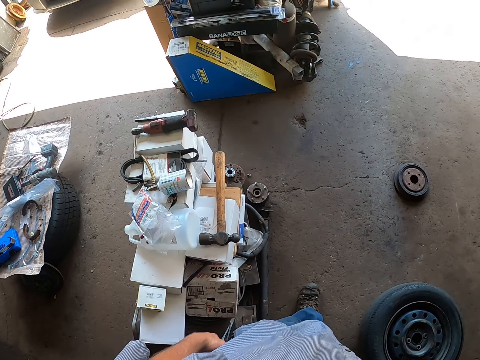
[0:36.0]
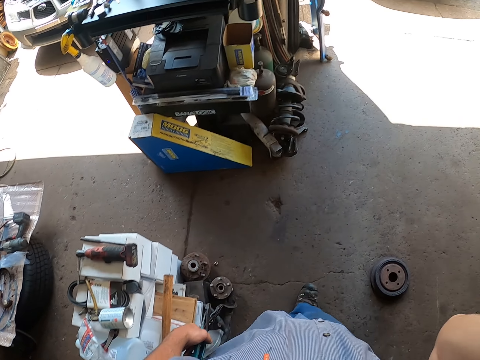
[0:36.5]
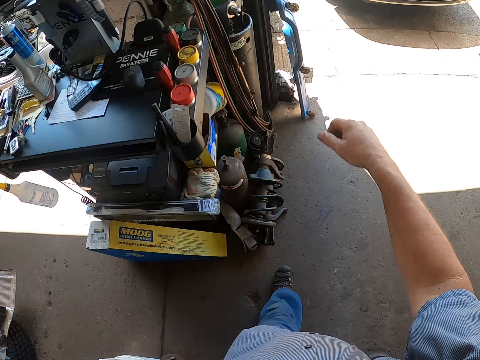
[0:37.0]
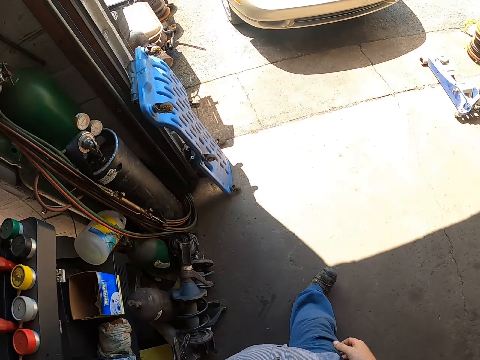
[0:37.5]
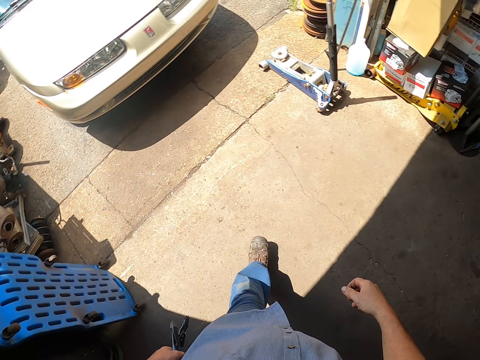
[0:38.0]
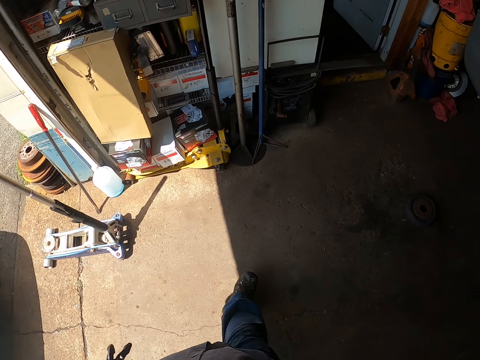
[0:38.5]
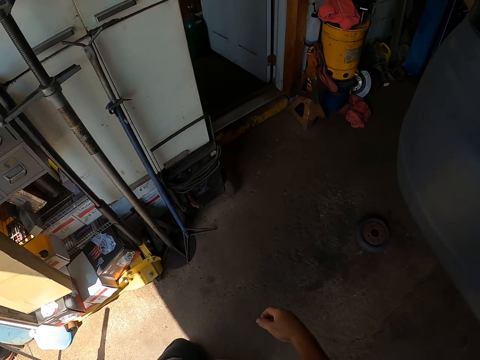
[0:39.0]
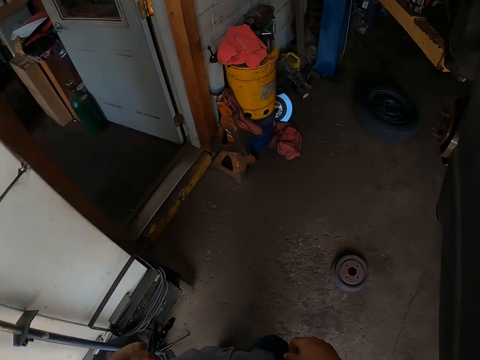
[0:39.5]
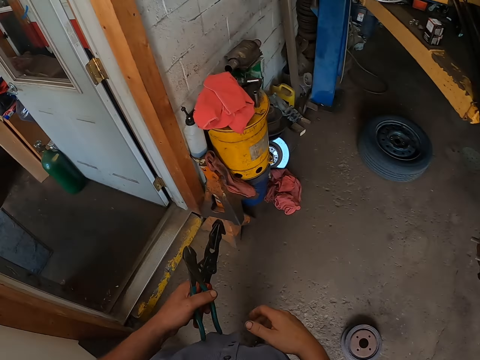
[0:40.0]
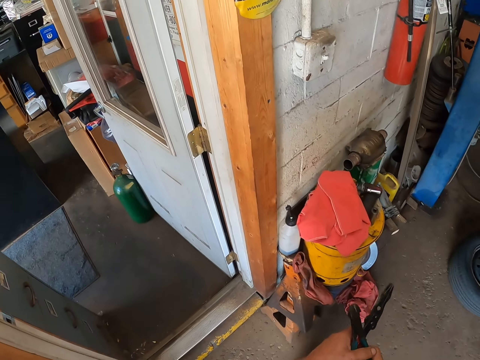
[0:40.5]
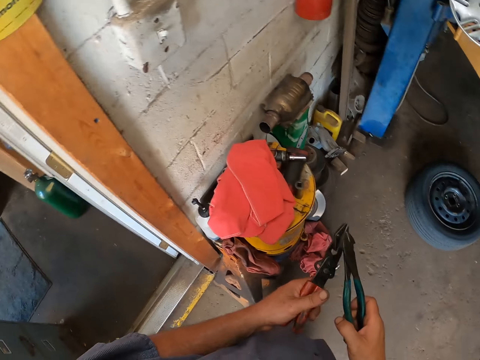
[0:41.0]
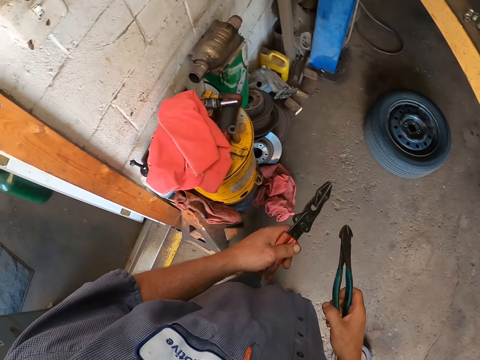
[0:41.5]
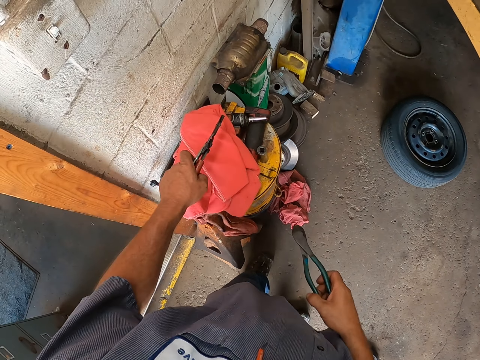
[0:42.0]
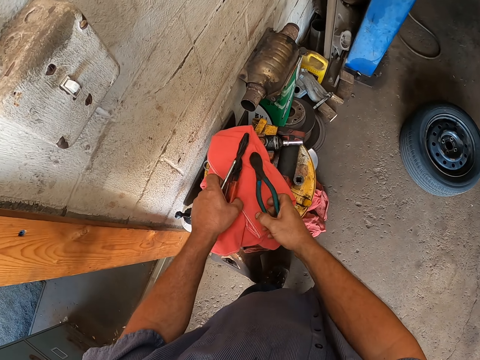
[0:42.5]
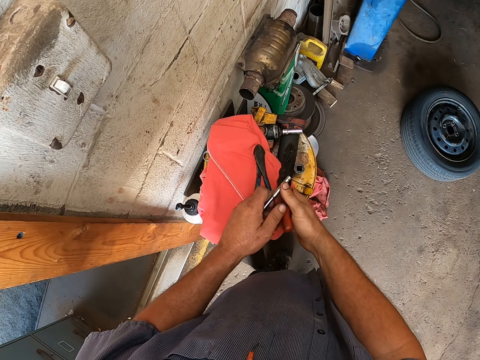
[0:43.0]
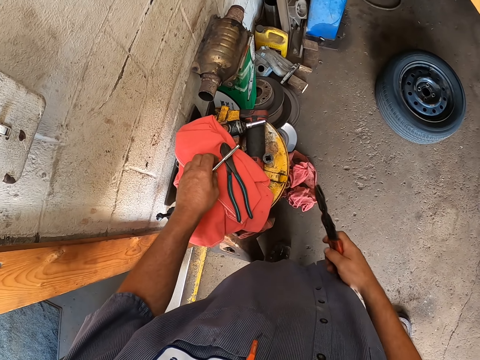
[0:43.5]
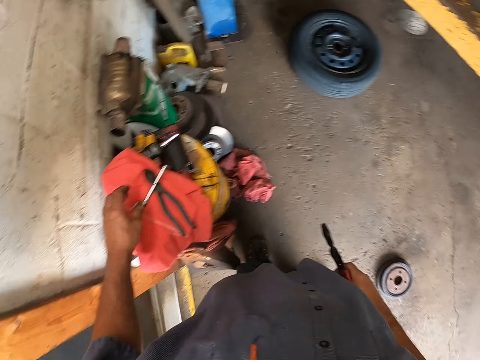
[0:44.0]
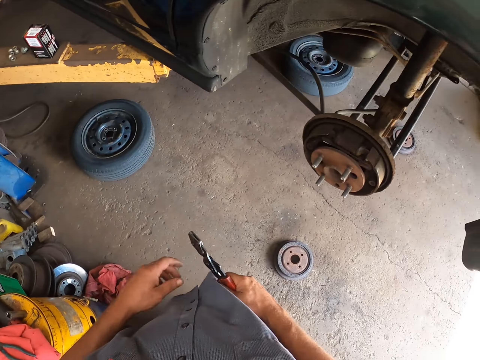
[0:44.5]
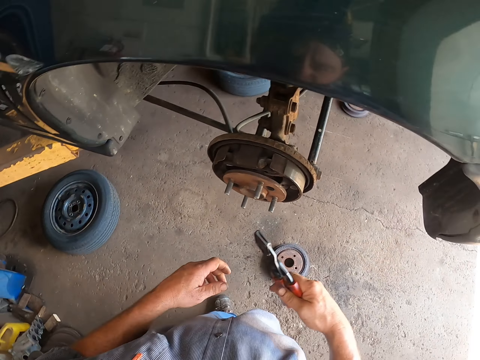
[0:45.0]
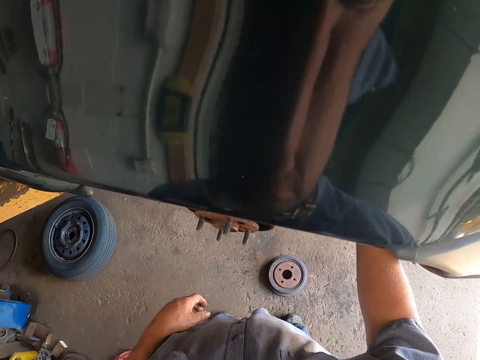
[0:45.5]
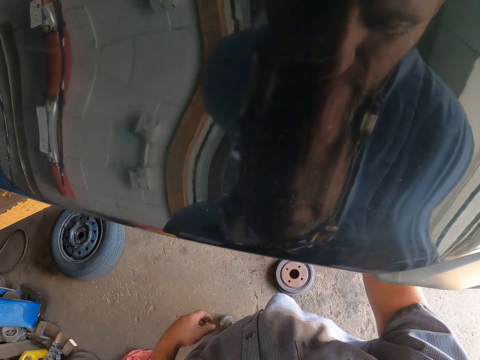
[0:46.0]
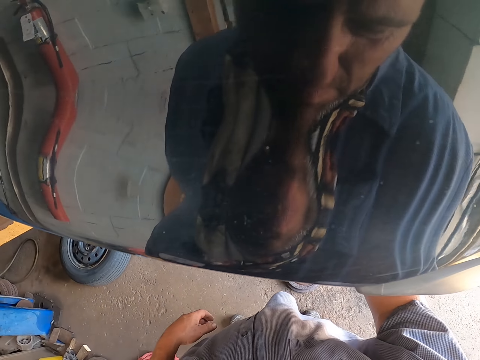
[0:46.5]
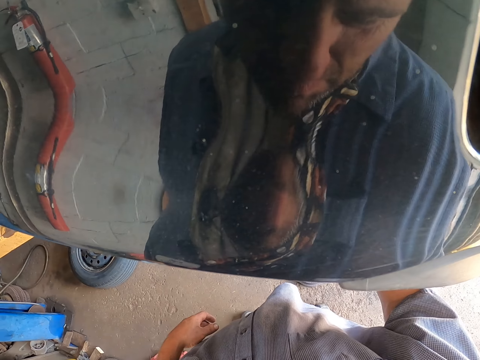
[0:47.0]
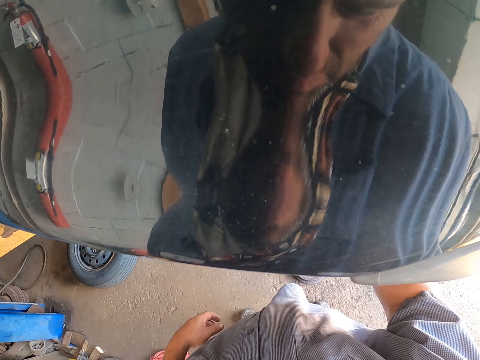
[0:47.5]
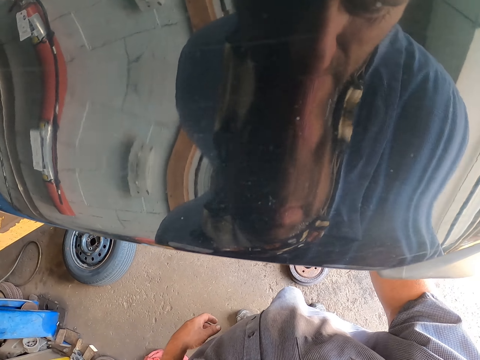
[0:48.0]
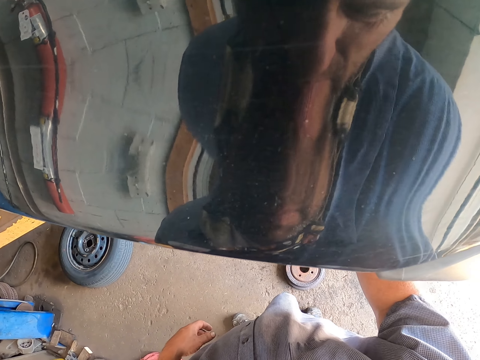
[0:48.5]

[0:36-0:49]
The camera wearer lowers the hand. They walk around. They transfer the pliers to the right hand. They place the pliers on the piece of cloth. They transfer the pliers to the right hand. They place the tool on the piece of cloth. They walk towards the vehicle. They hold the pliers. They touch the car and look around. They loosen part of the rim.

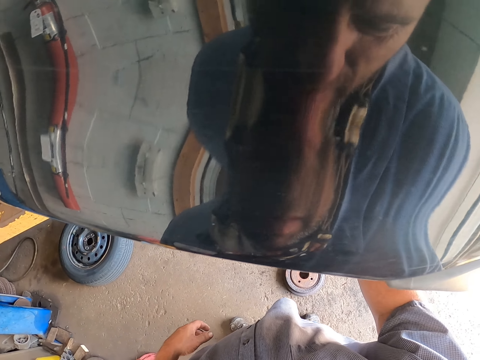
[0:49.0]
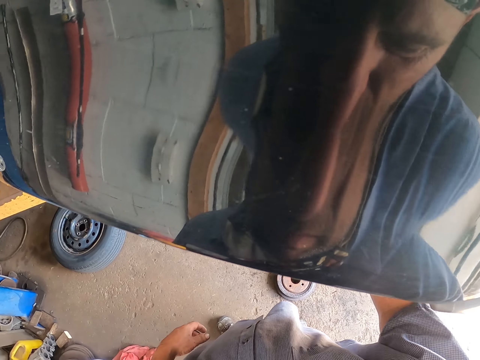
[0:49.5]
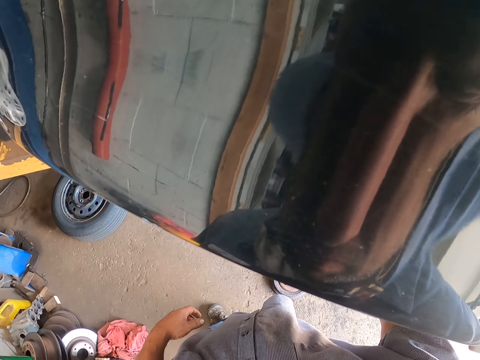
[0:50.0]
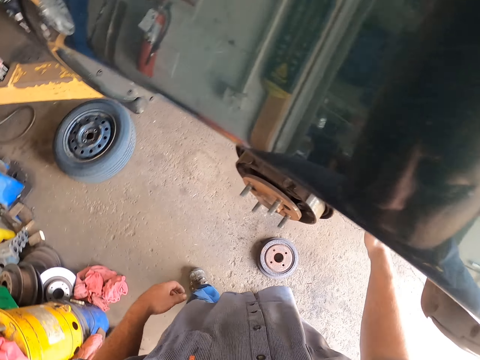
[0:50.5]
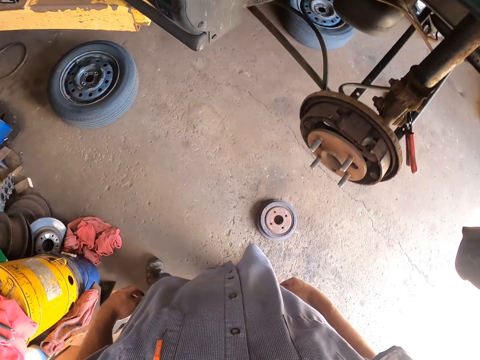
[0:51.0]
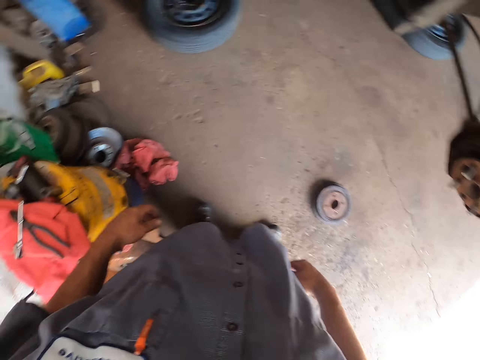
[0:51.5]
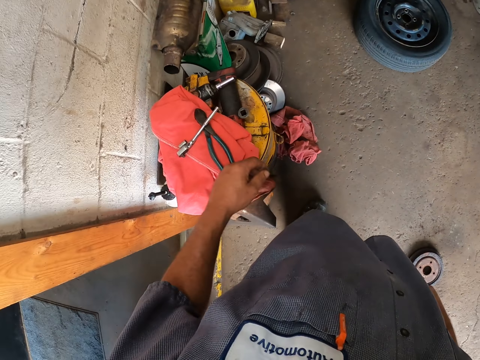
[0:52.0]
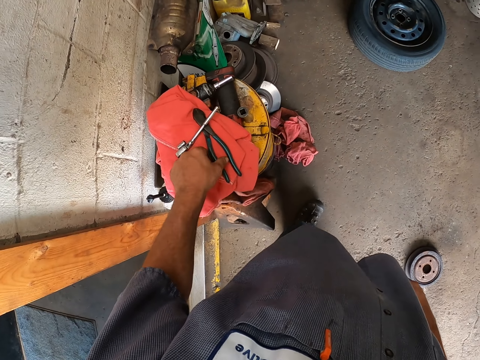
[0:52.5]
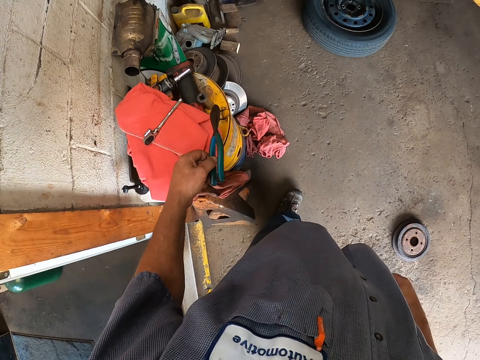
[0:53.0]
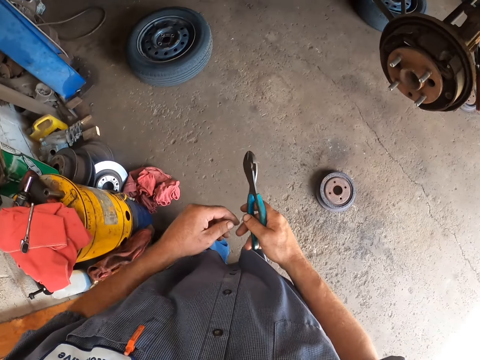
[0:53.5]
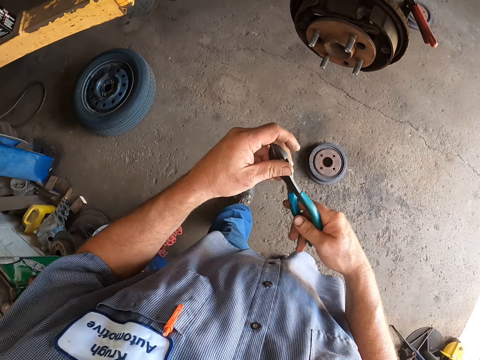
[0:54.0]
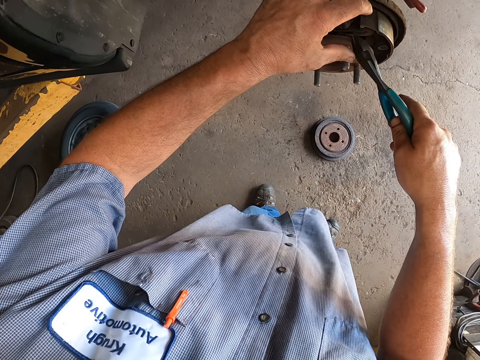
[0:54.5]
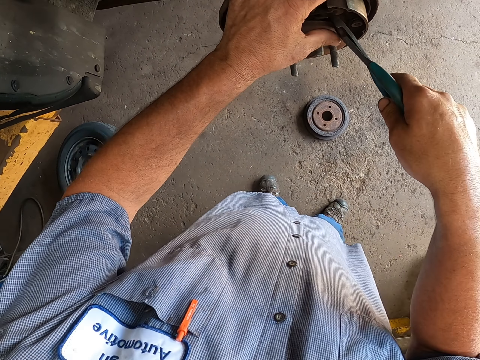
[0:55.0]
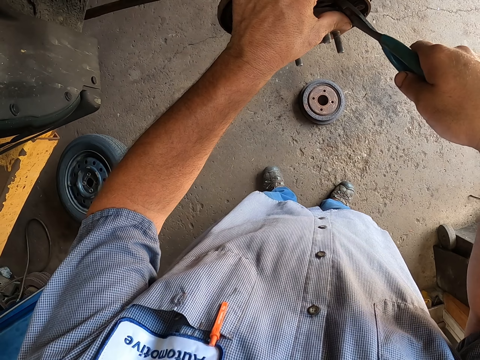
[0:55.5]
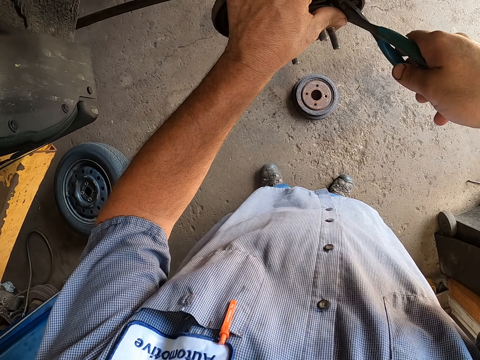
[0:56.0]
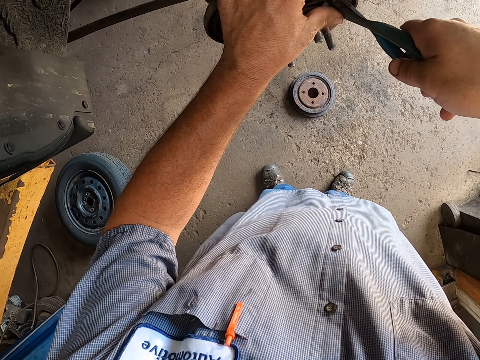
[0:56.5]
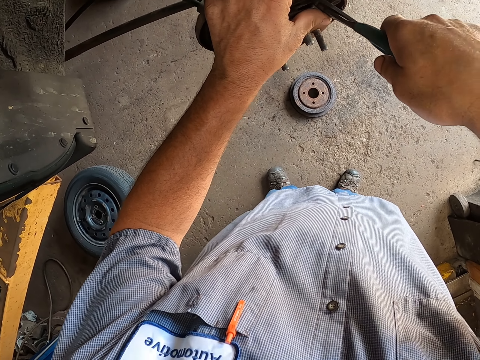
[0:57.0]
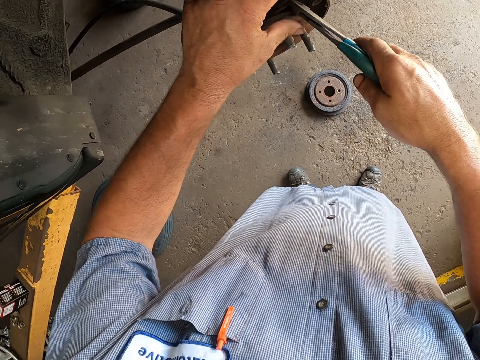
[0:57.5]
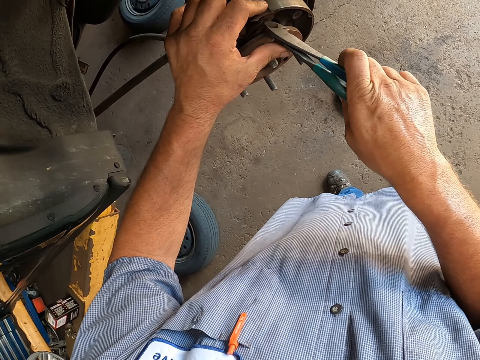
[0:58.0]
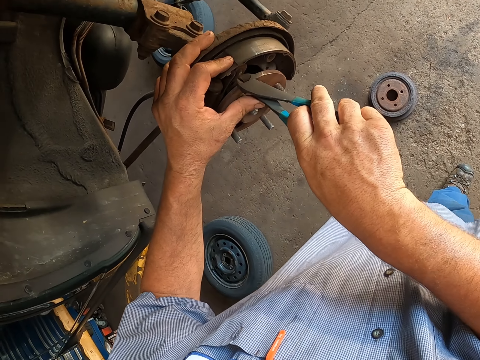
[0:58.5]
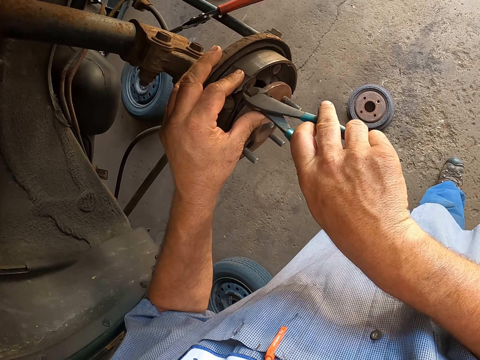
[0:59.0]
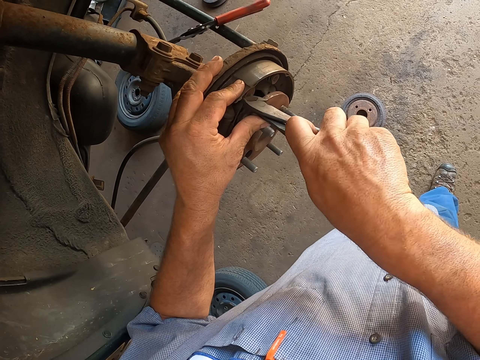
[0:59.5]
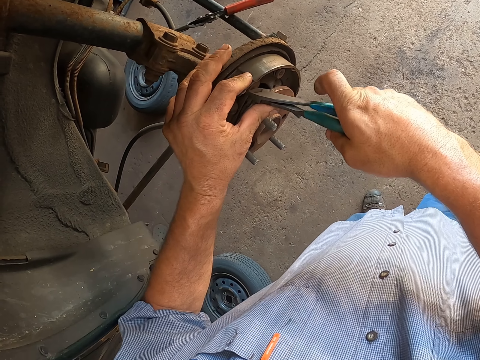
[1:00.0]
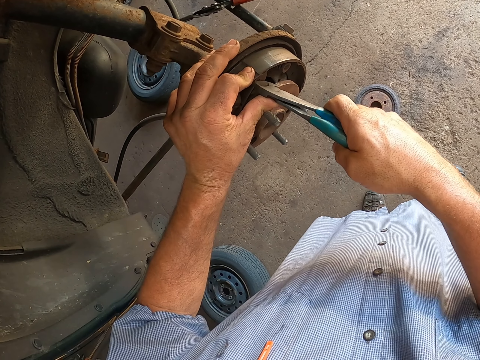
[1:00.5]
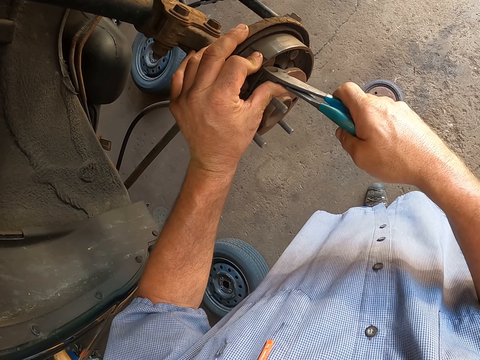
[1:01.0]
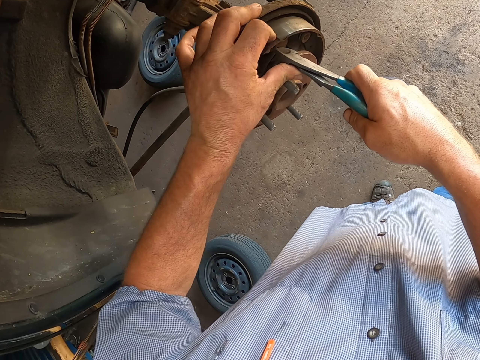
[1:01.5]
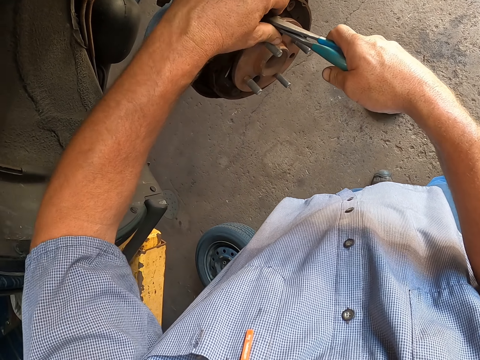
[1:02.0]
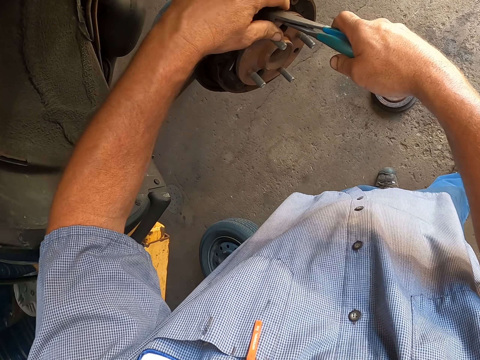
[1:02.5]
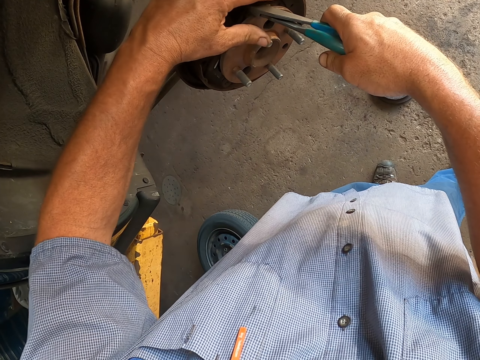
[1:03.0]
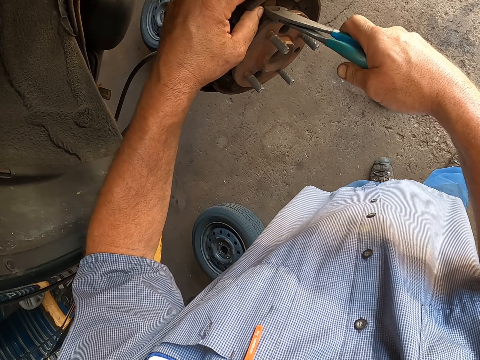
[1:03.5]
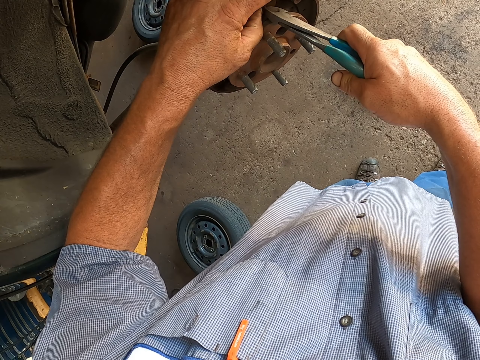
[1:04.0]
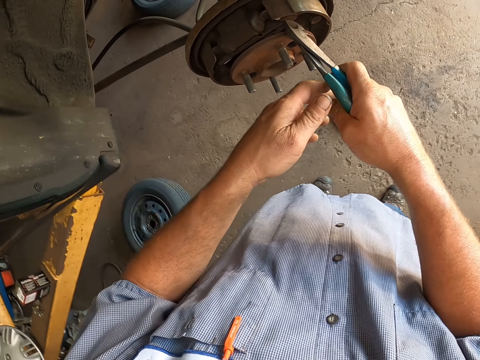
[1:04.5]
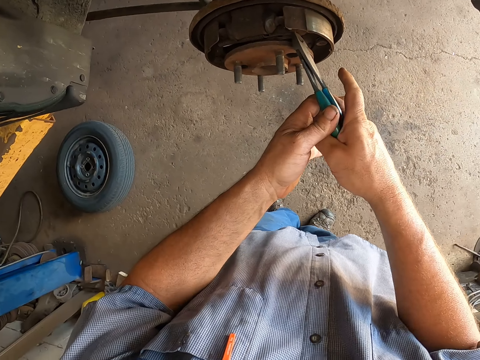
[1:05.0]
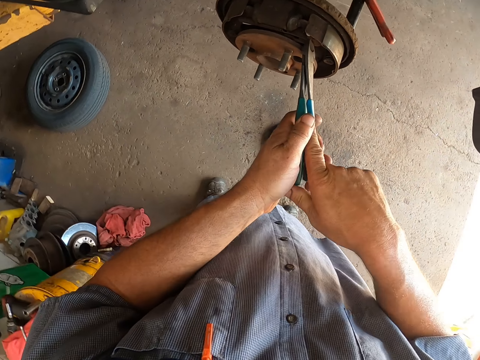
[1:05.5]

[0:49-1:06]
The camera wearer withdraws the hand from the pliers. They look around. They pick up the pliers. They transfer the pliers to the right hand. They touch the pliers with both hands. They hold the pliers. They remove the left hand from the pliers. They tighten something with the pliers. They loosen part of the rim.
